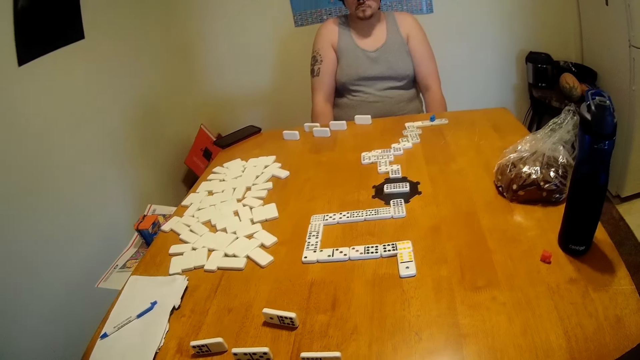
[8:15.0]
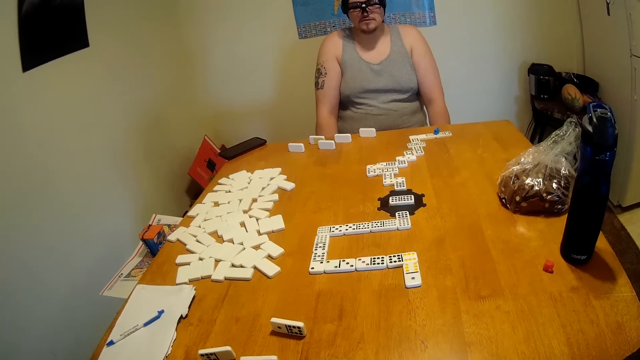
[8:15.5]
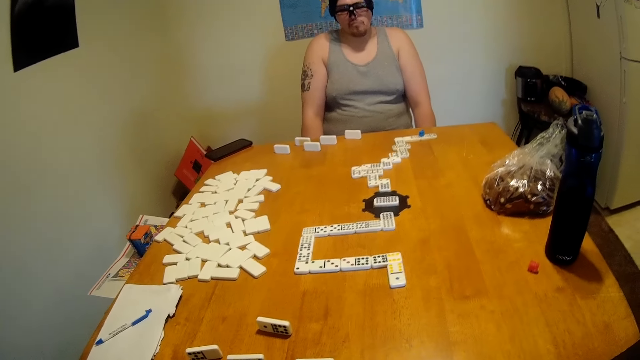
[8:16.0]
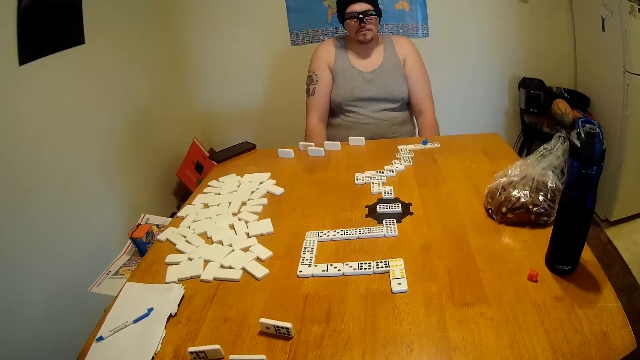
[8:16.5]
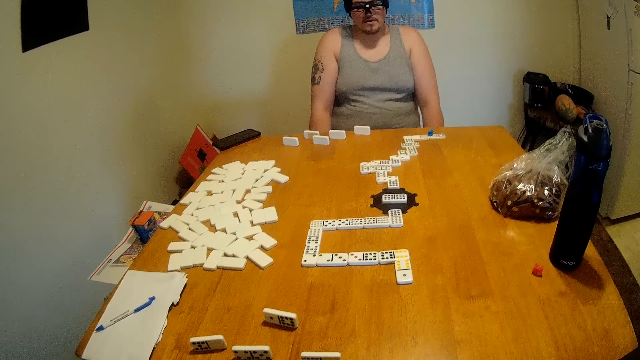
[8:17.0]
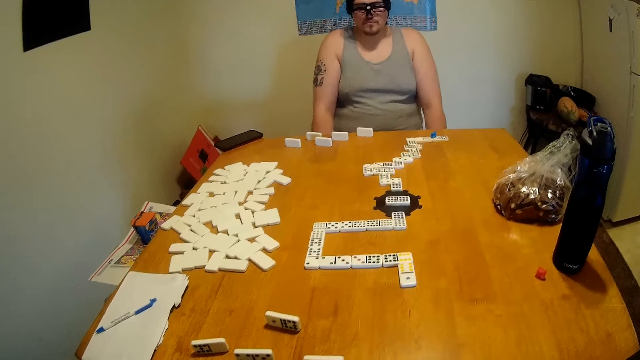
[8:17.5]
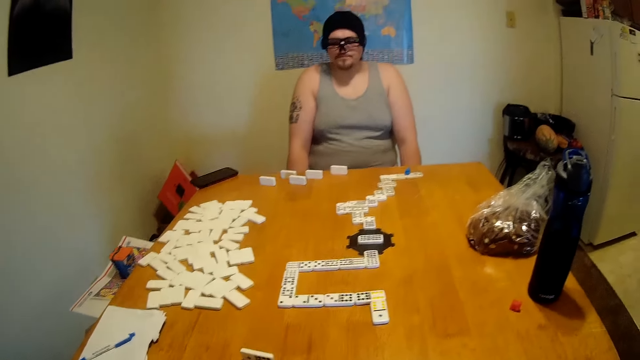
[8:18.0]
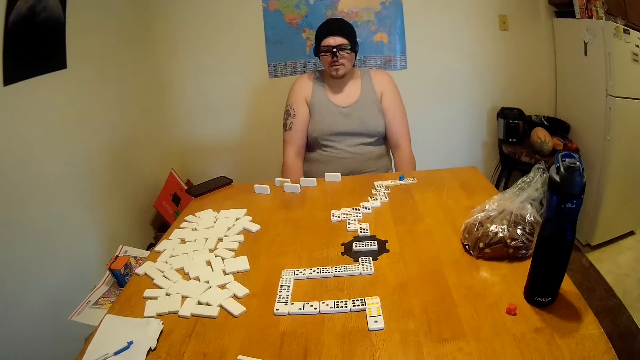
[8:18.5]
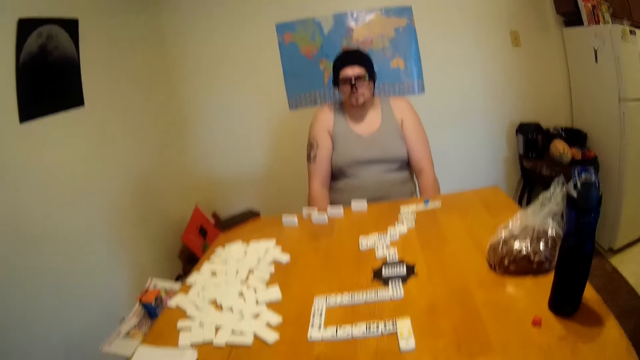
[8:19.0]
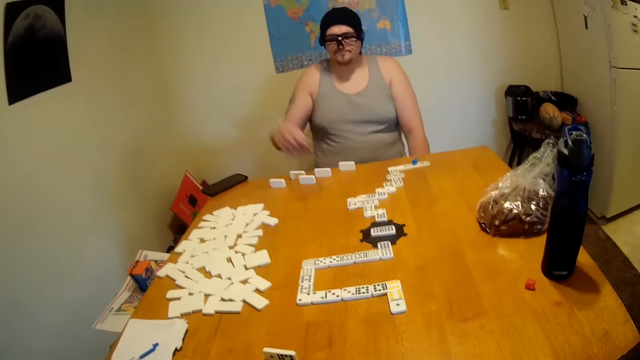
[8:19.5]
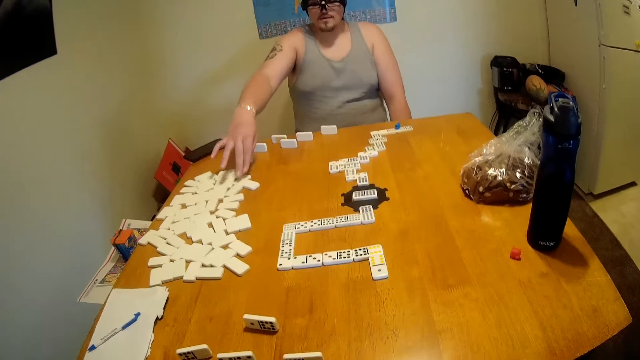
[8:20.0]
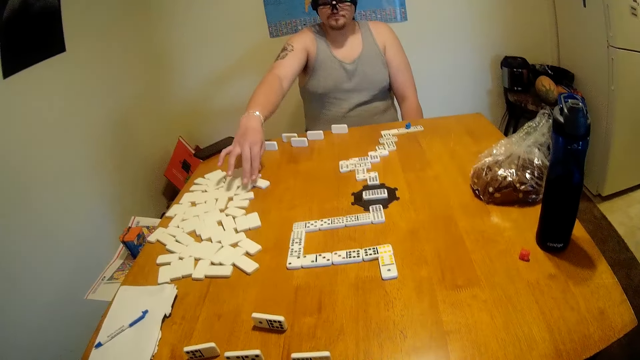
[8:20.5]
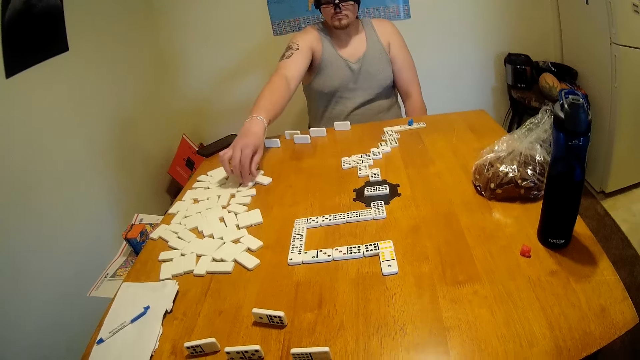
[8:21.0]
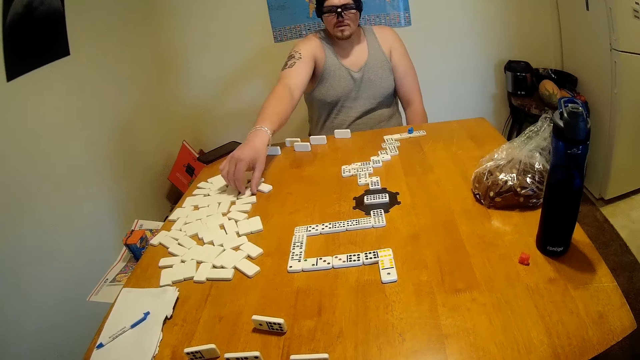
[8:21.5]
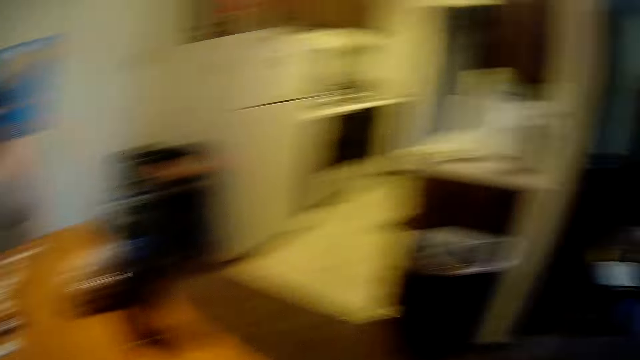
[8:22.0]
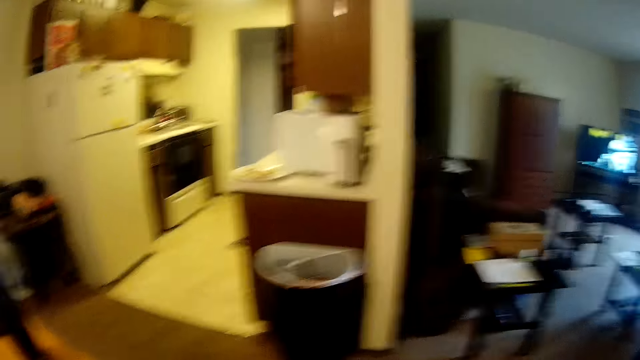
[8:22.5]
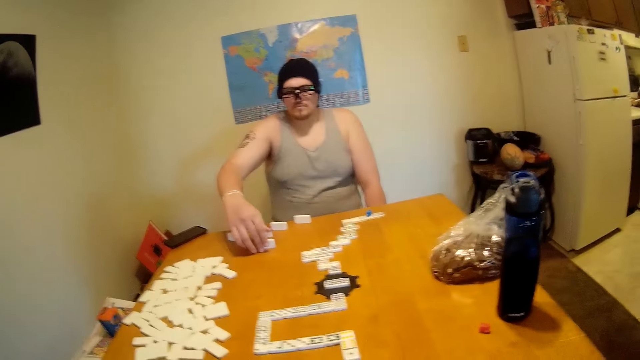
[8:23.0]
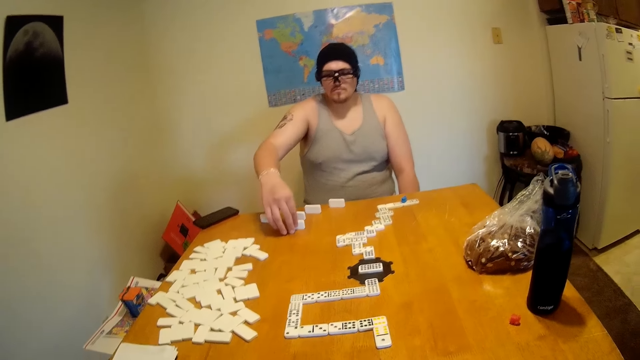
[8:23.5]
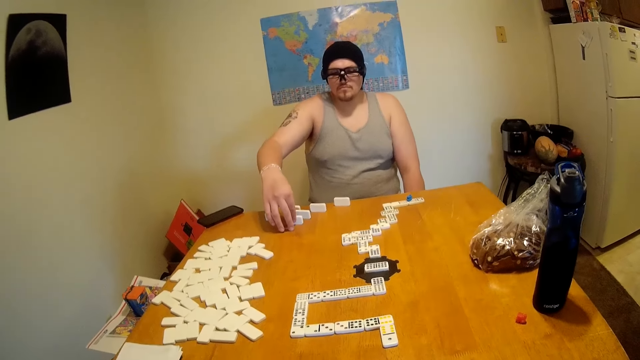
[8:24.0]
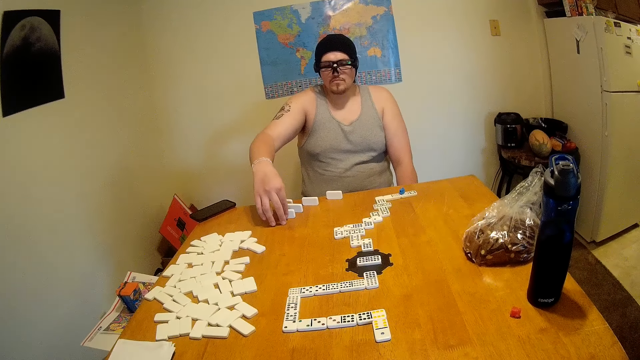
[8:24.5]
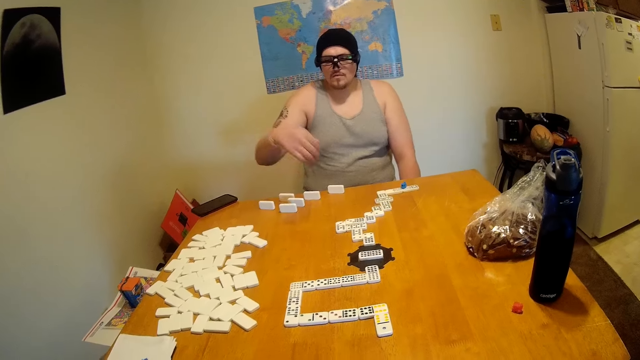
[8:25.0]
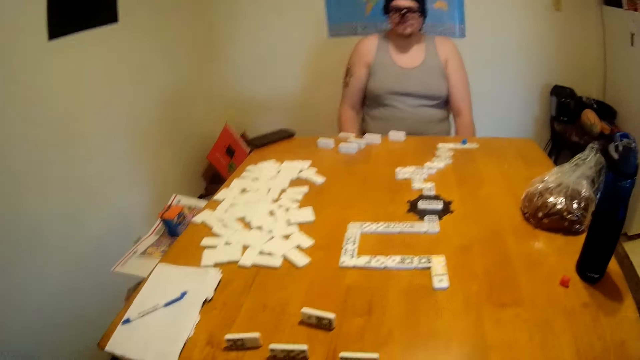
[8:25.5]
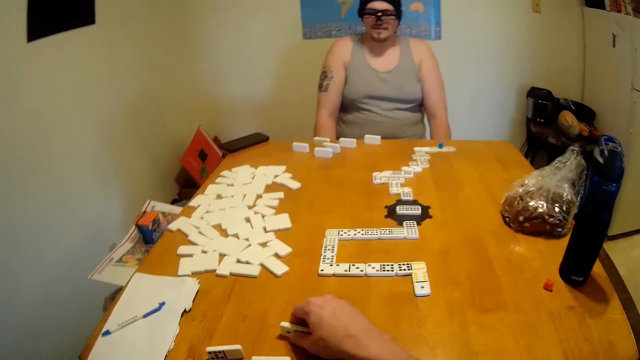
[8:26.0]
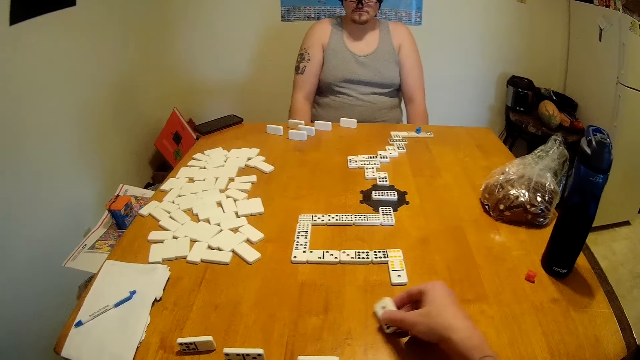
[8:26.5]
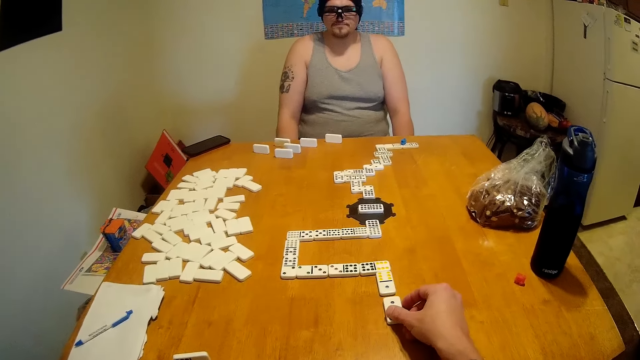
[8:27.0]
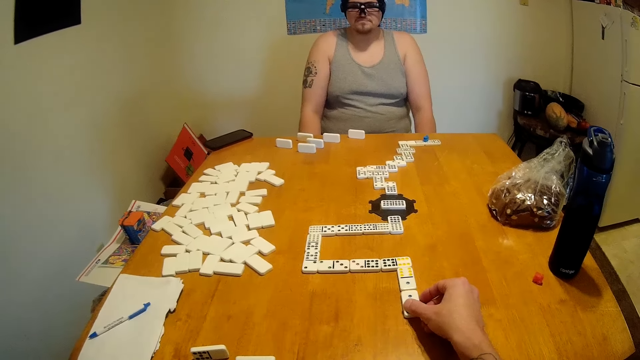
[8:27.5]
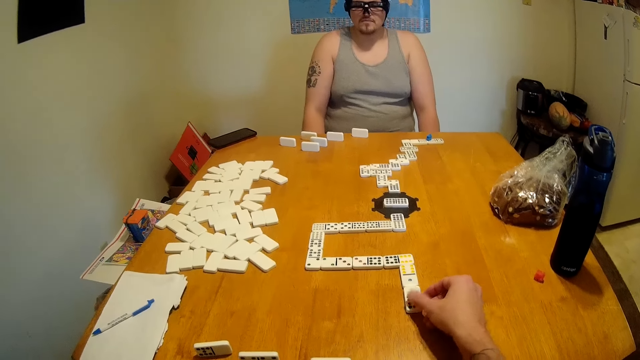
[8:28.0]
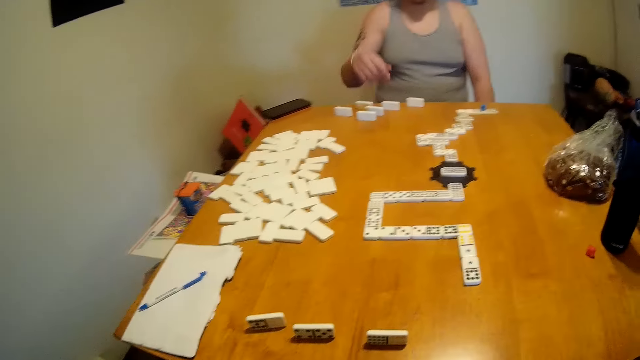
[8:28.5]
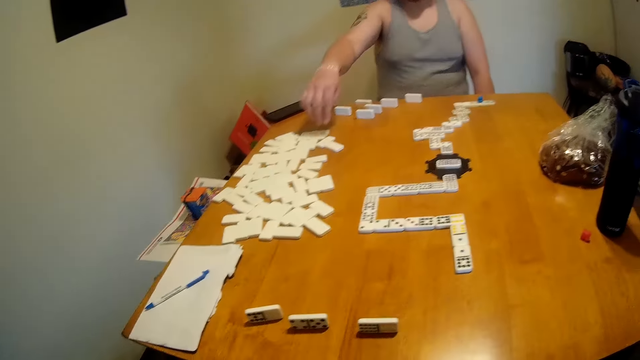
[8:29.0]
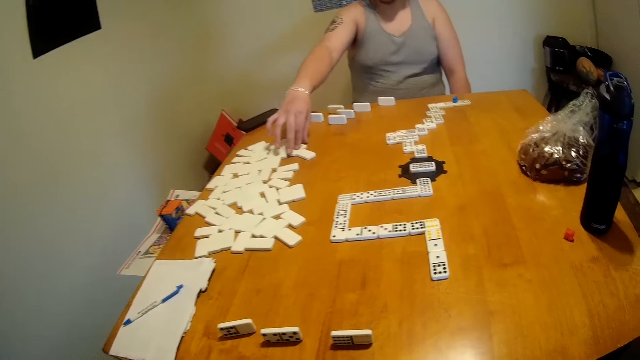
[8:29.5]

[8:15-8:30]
The camera wearer looks around the table. A man picks up a domino. The camera wearer looks around the room. The man moves a tile on the table. The camera wearer lifts a tile from the table. They move a domino. They place the tile at the end of a domino chain. They pull the dominoes.

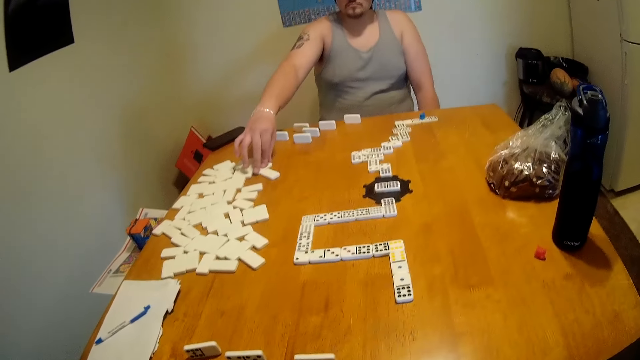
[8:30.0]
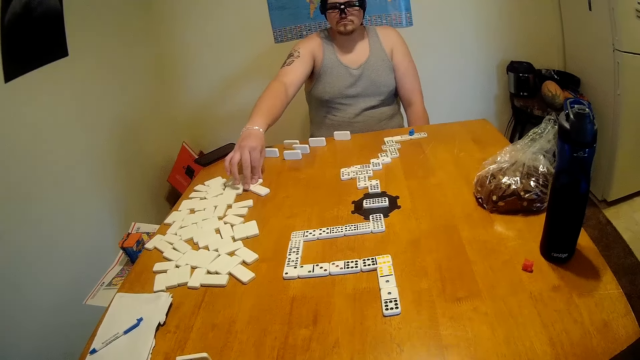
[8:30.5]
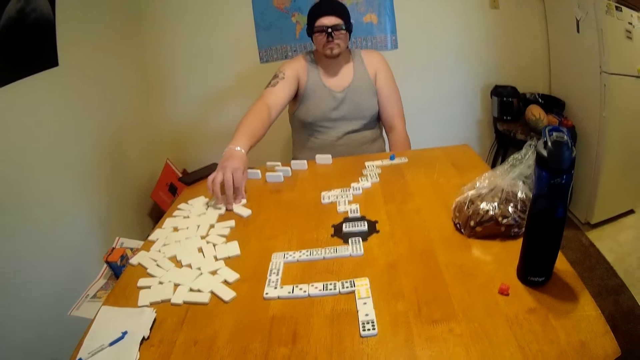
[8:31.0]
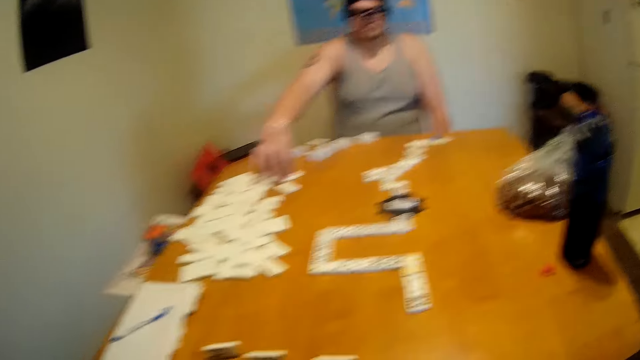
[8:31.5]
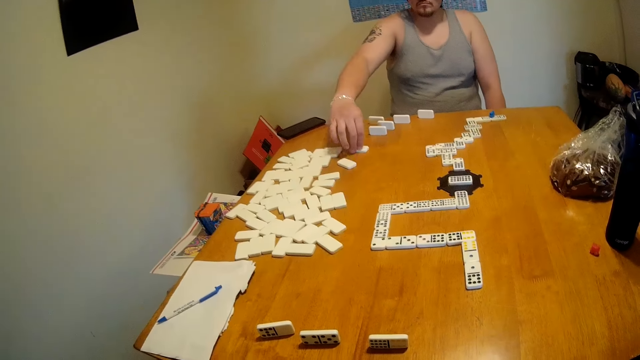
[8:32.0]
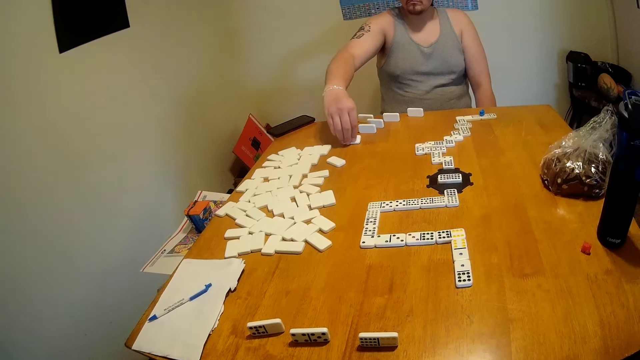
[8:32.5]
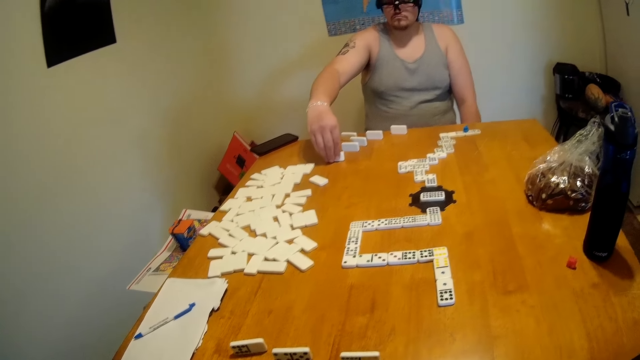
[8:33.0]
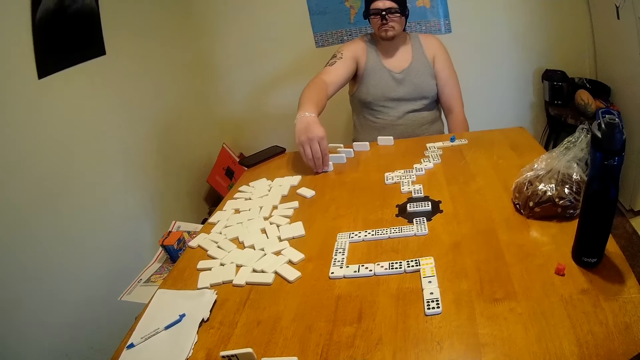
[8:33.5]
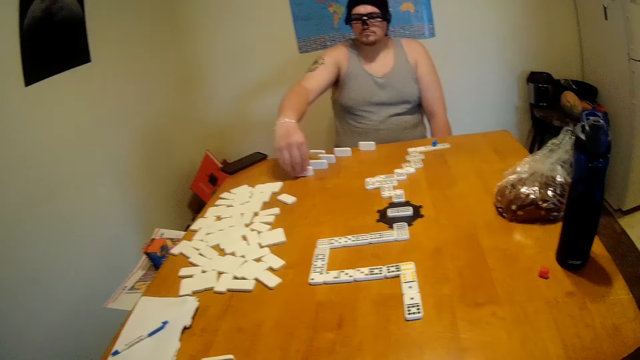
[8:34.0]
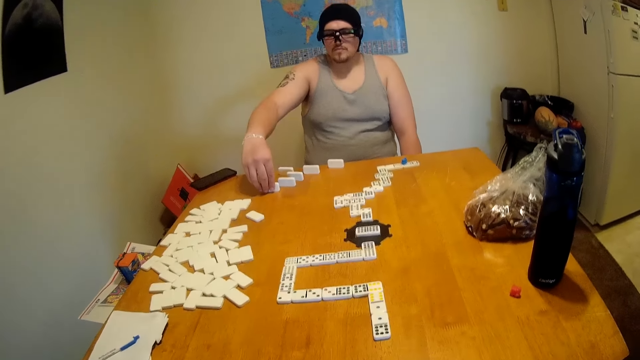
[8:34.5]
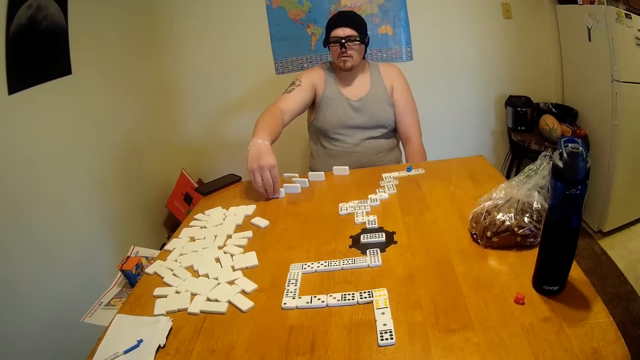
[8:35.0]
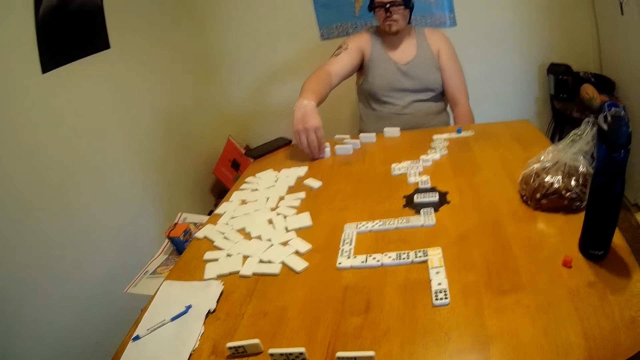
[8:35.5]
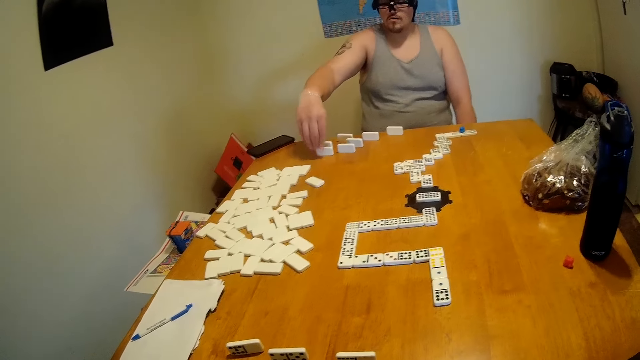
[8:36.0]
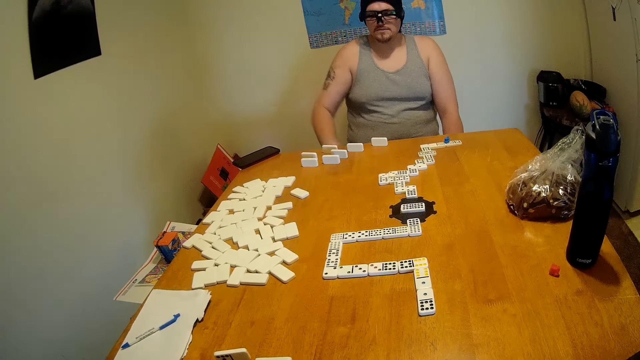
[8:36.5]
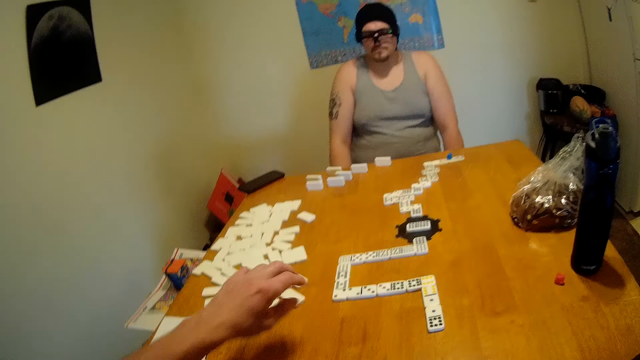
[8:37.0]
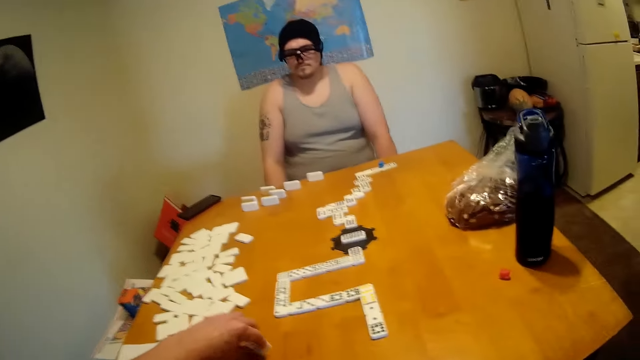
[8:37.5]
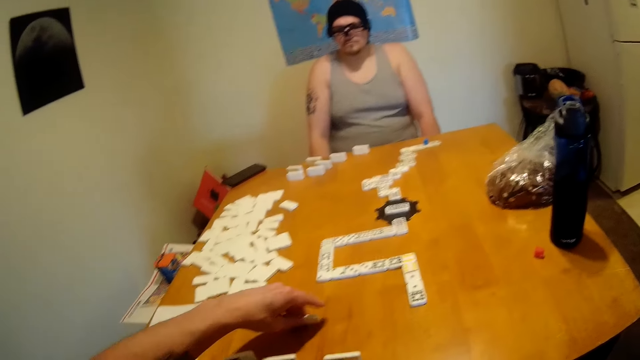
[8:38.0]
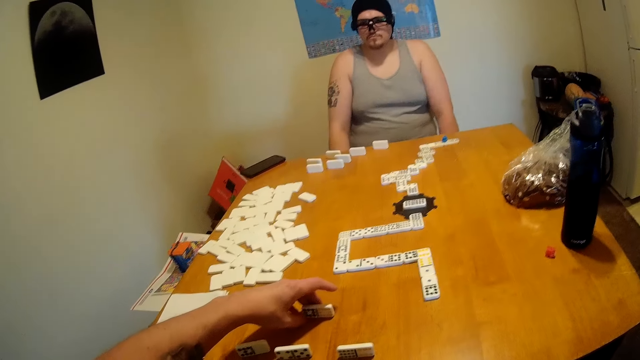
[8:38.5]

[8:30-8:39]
A man holds a domino. The man moves a tile on the table. The camera wearer looks around the room. They move a tile on the table.
